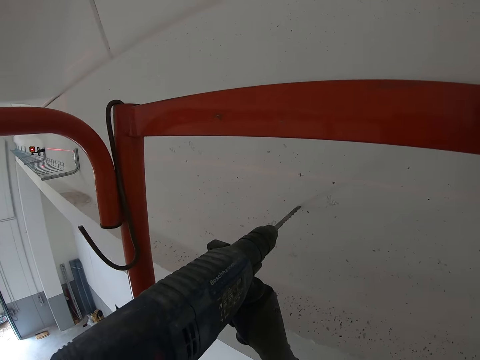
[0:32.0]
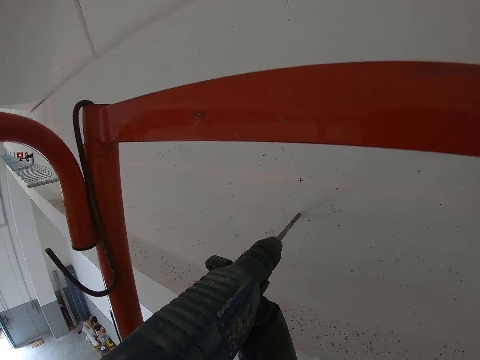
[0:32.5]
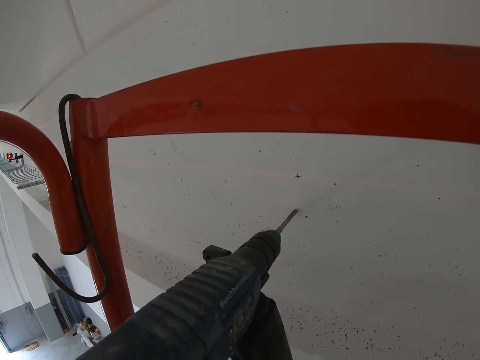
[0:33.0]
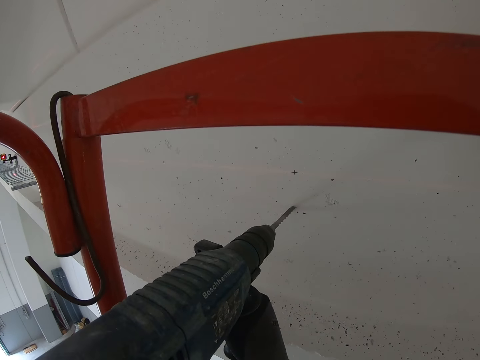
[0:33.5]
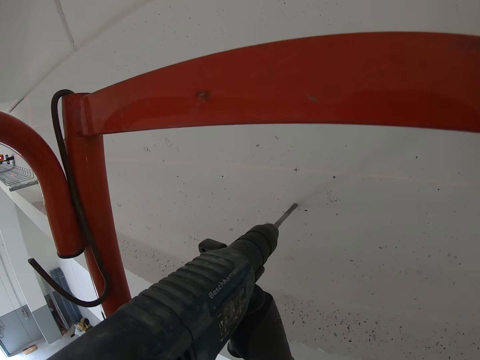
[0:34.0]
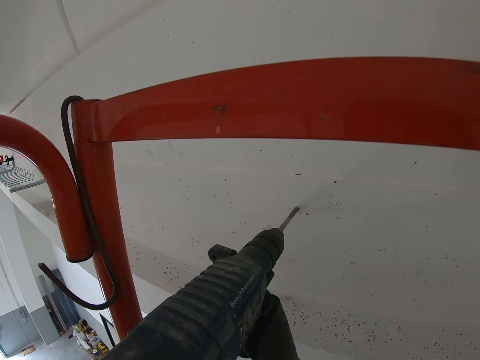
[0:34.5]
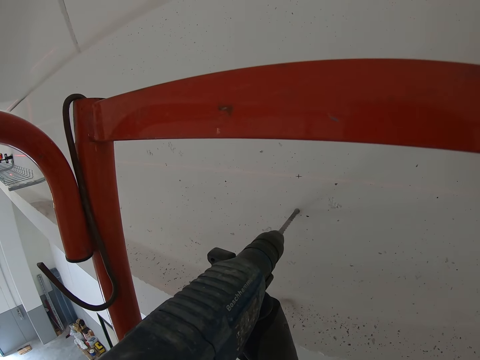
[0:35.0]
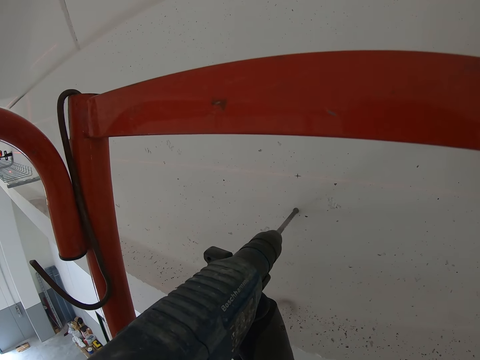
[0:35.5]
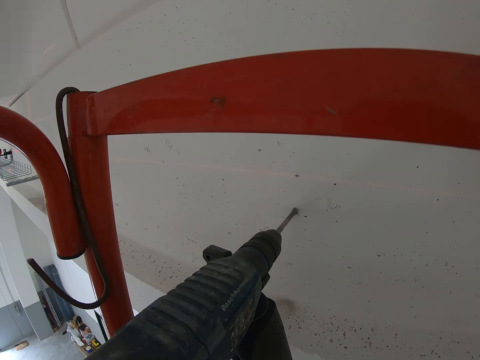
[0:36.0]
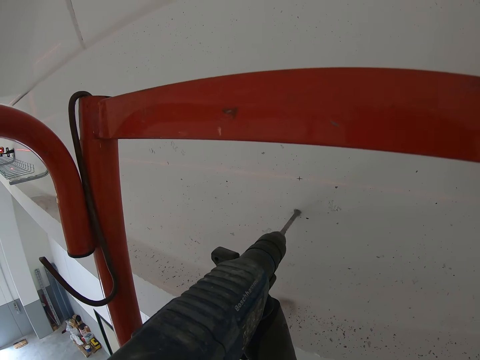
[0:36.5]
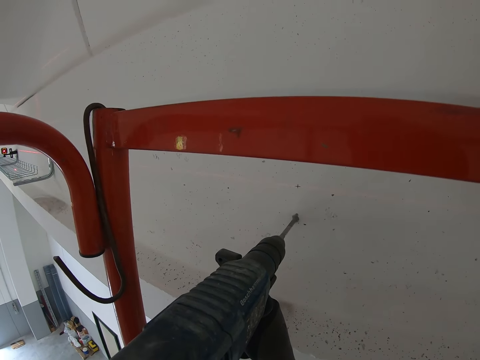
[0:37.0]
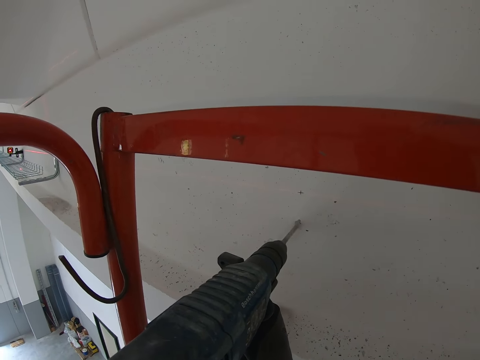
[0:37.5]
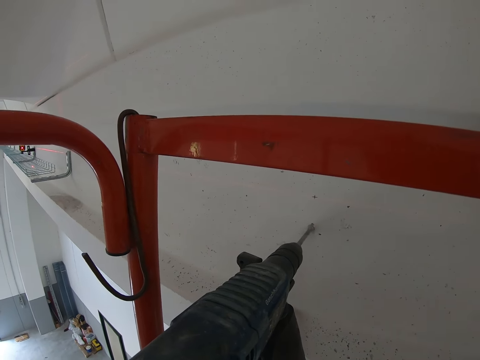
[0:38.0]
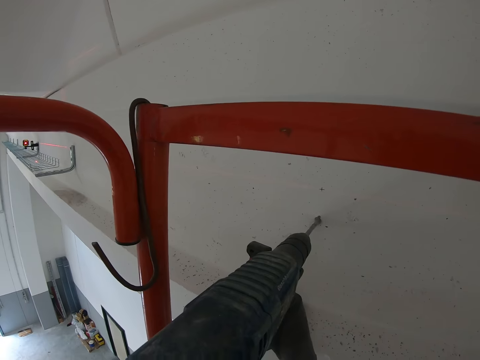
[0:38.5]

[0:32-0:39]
The camera wearer drills a hole into the wall with a driller with gloved hands.

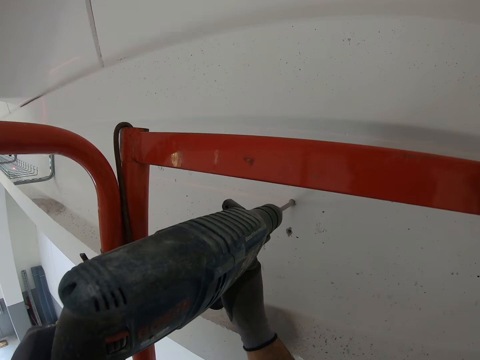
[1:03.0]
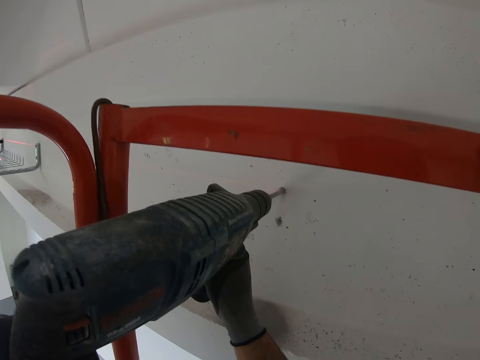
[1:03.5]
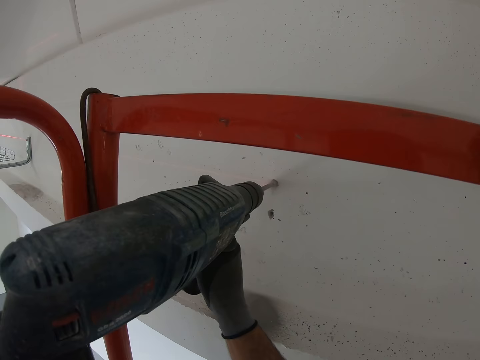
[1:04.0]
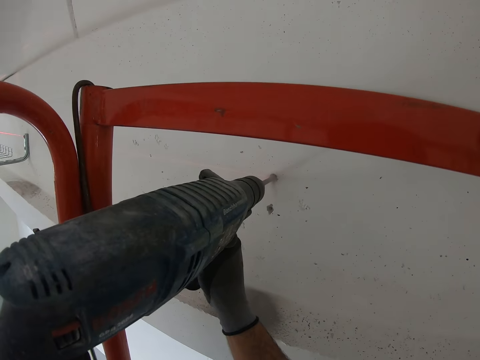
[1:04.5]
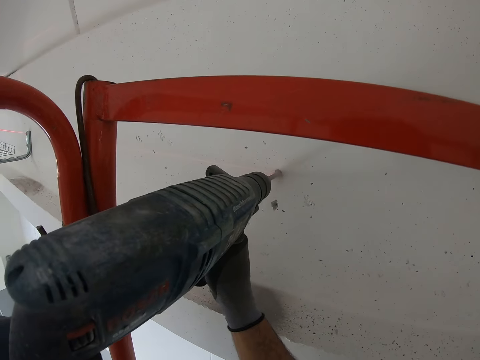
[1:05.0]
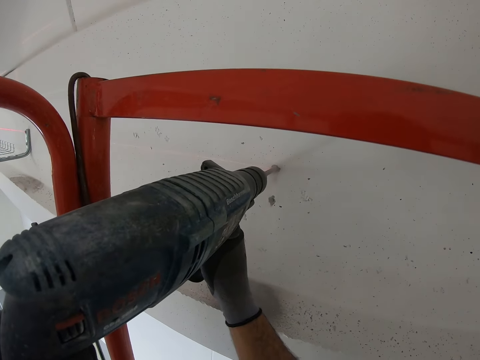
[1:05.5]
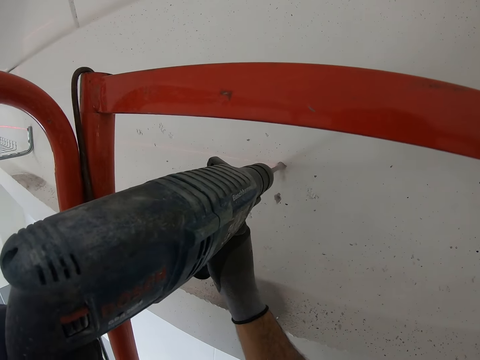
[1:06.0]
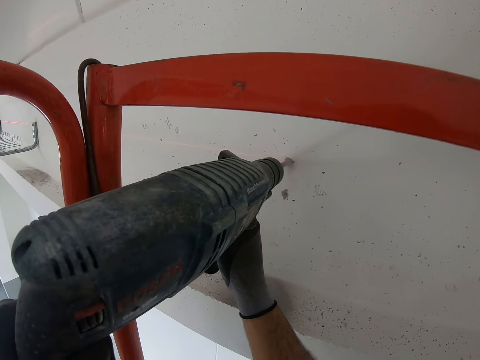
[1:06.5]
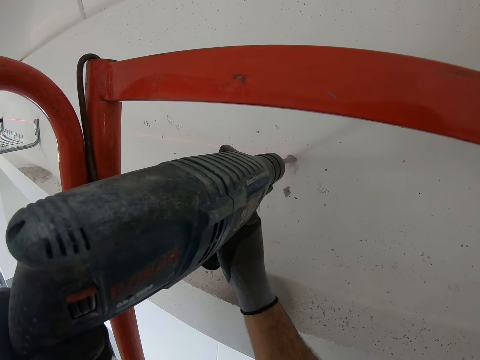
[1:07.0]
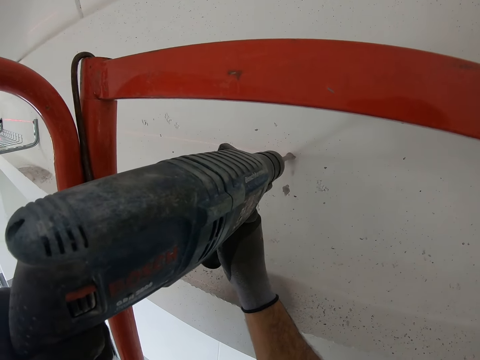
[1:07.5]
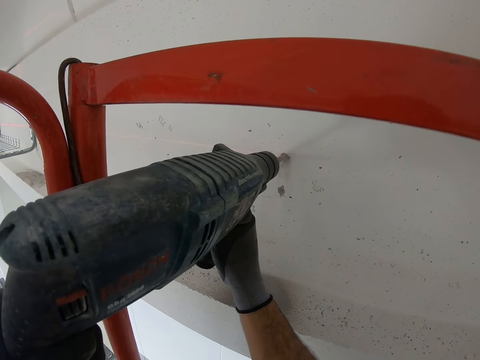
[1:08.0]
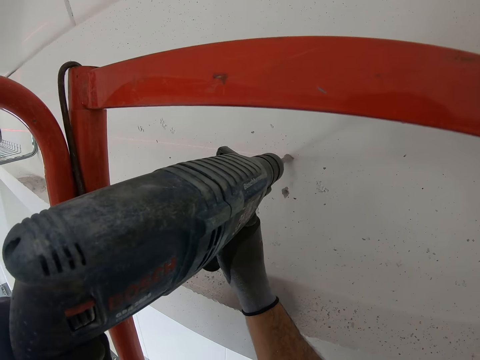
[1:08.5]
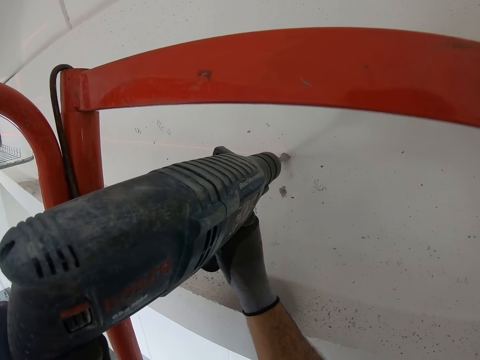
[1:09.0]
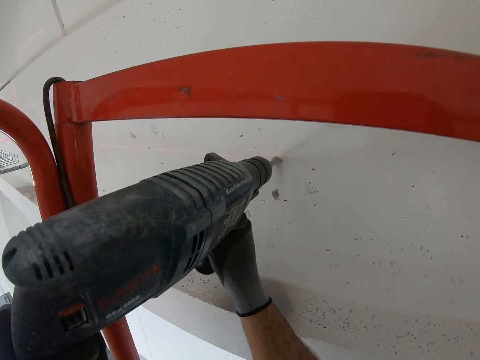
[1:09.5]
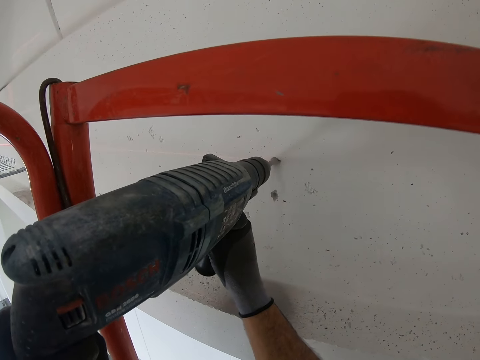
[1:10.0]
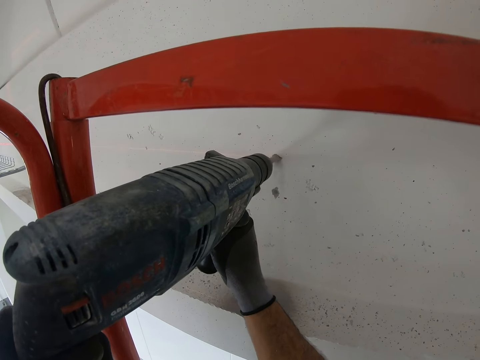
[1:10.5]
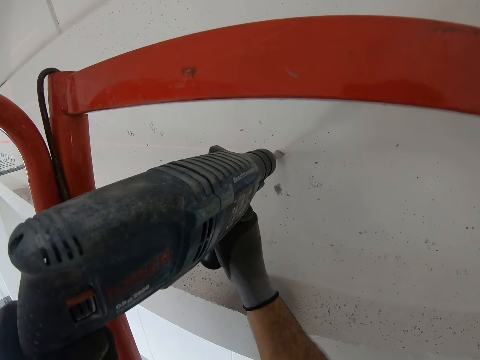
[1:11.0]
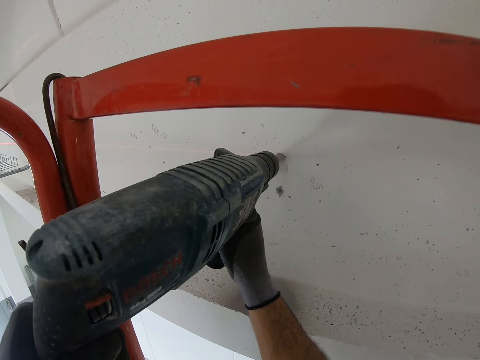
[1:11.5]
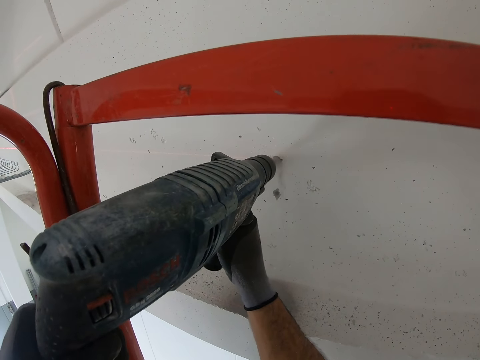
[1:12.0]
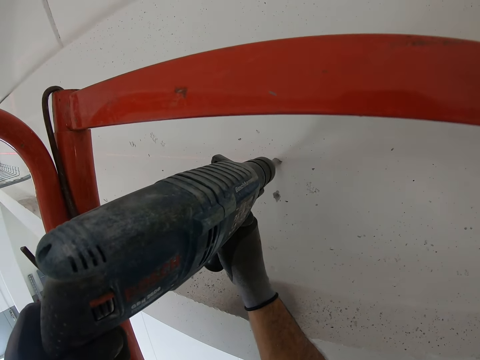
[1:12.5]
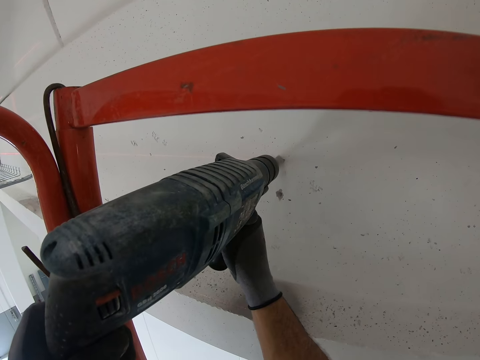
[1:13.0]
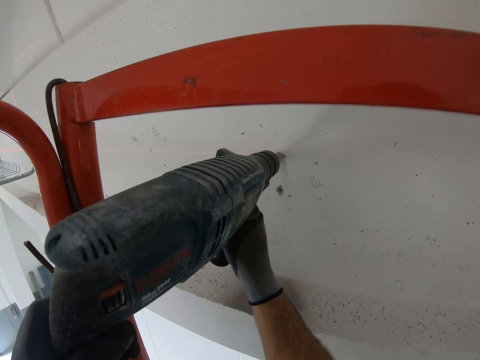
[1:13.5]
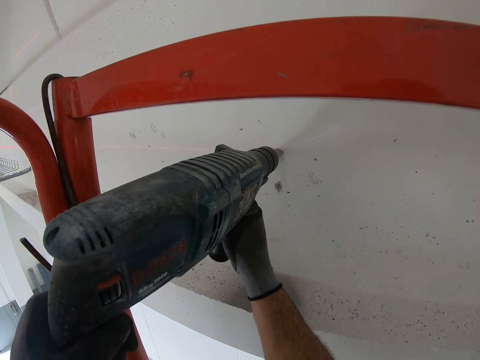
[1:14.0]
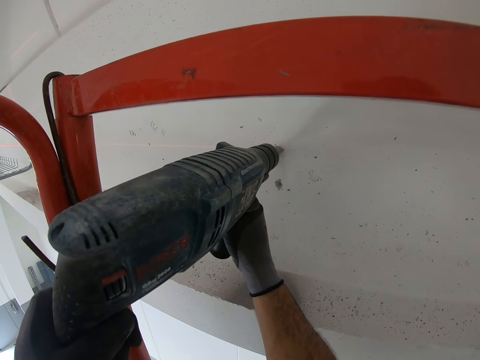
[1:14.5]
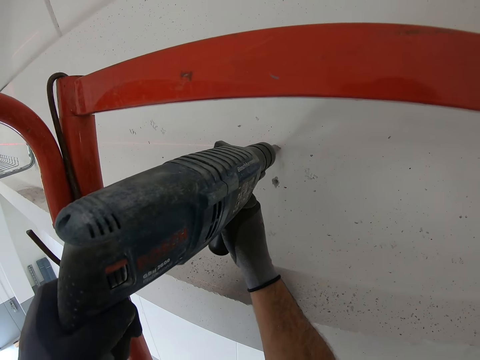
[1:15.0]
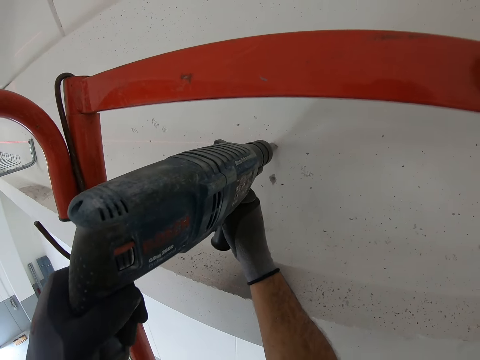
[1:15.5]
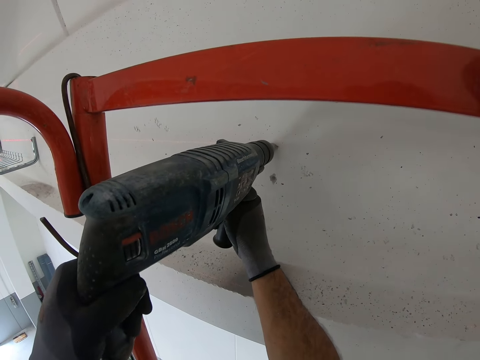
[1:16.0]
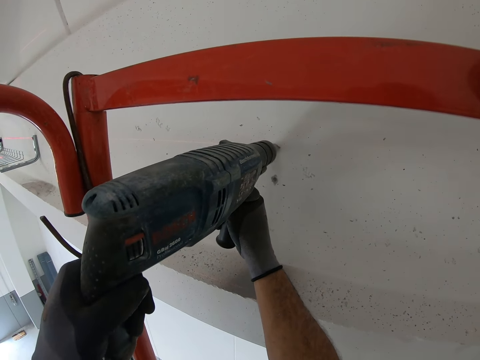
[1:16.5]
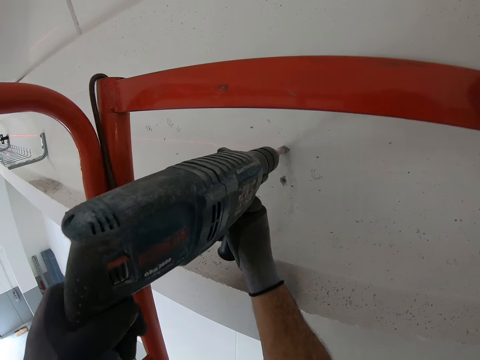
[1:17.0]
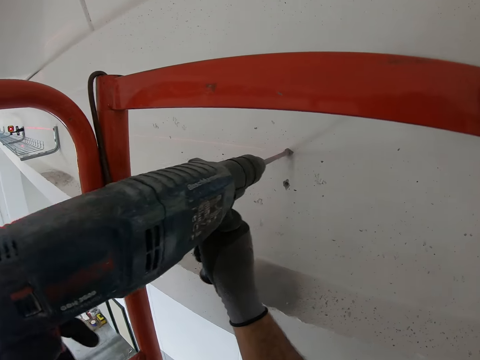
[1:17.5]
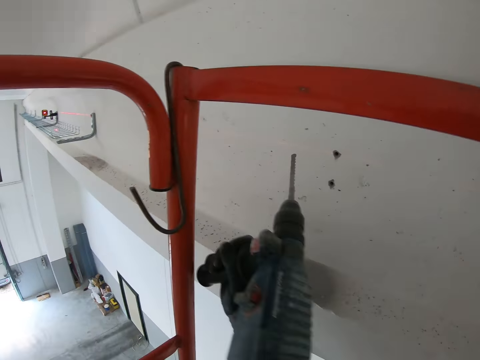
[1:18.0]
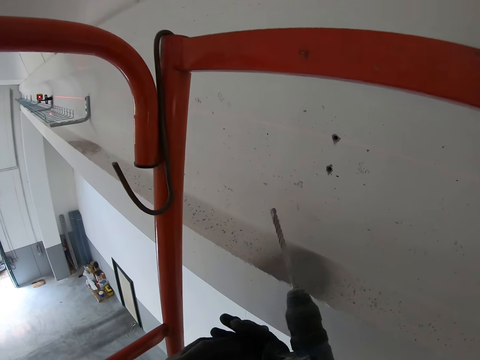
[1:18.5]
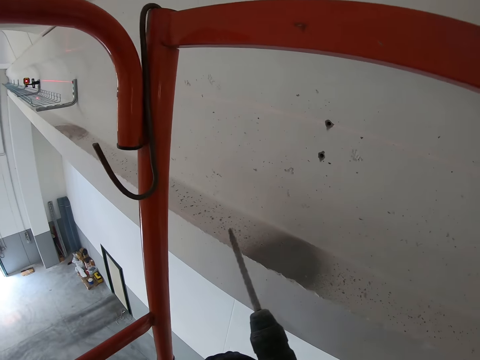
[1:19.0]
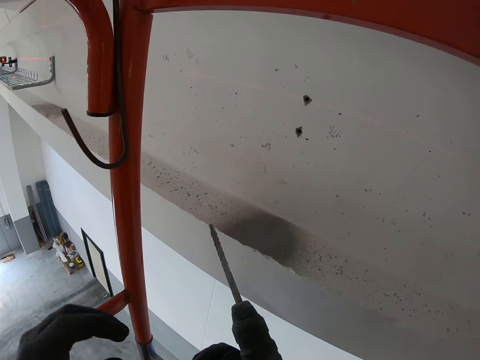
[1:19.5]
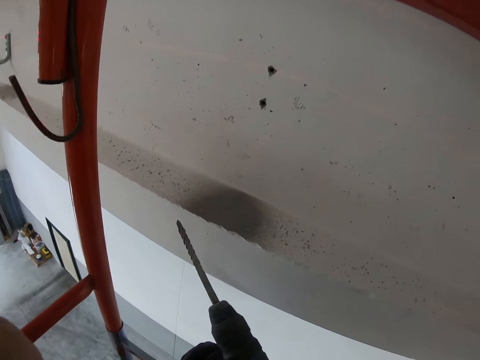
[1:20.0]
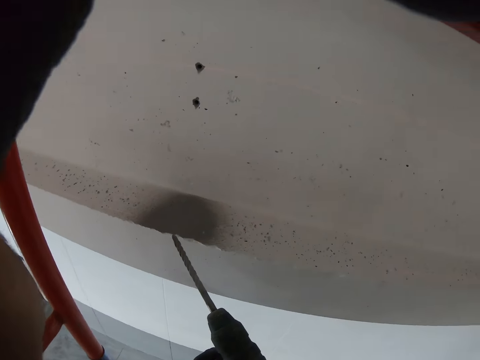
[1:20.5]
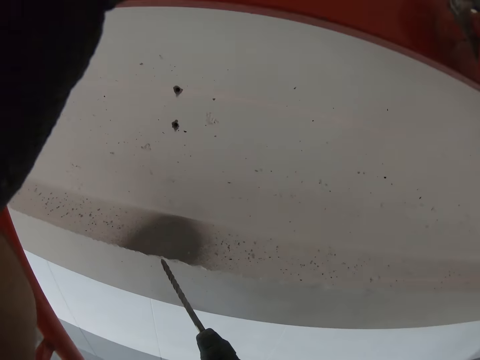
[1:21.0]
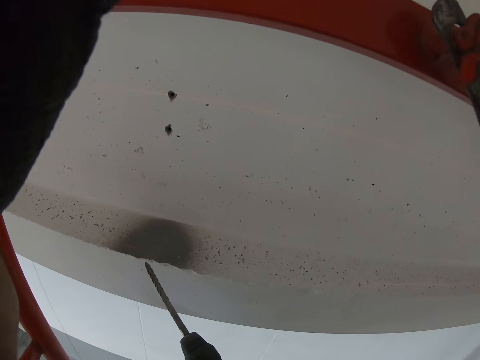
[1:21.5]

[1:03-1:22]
The camera wearer adjusts a driller on a wall. He drills the wall with the driller. He adjusts the driller on the wall. He drills the wall with the driller. He removes the driller from the wall. He raises his left hand to adjust the camera.
